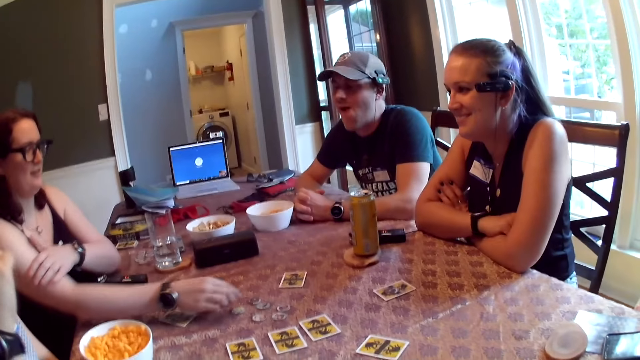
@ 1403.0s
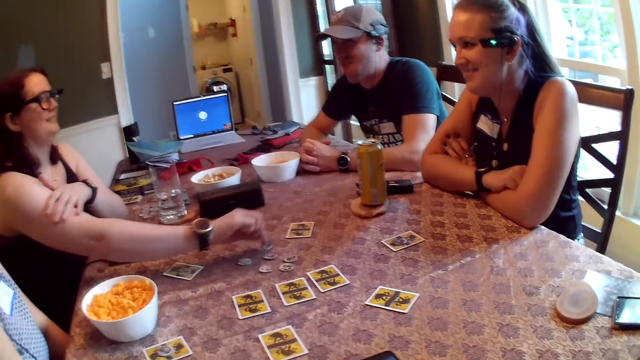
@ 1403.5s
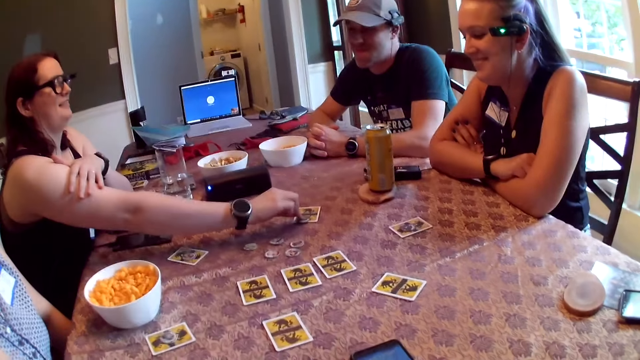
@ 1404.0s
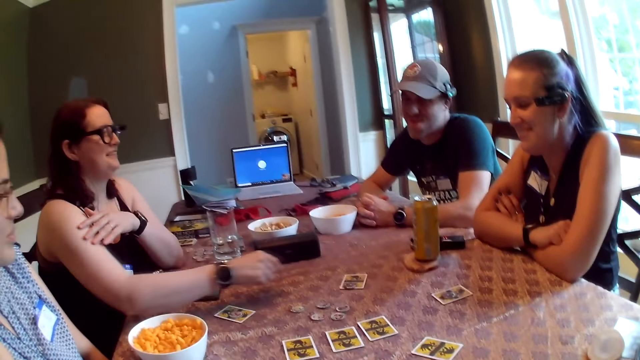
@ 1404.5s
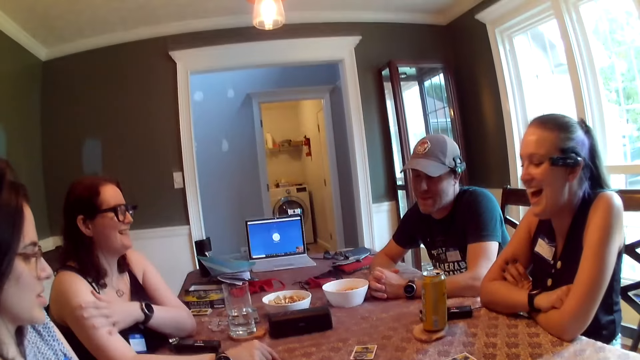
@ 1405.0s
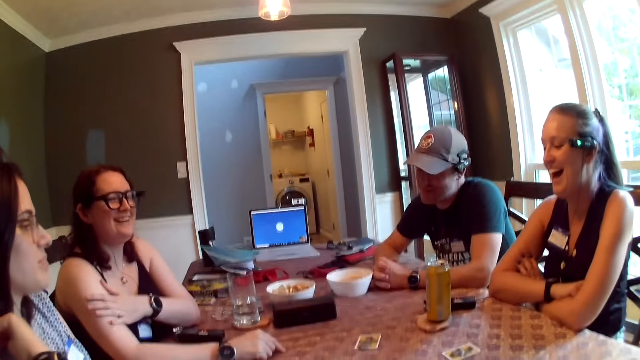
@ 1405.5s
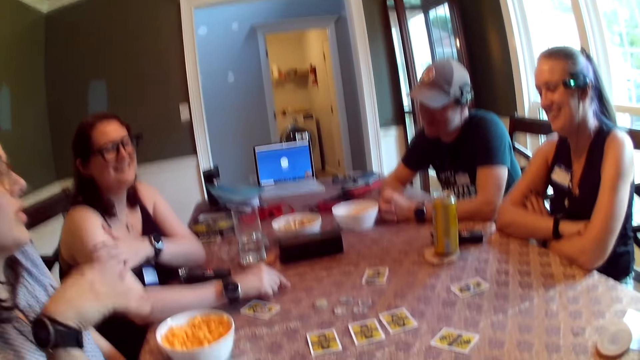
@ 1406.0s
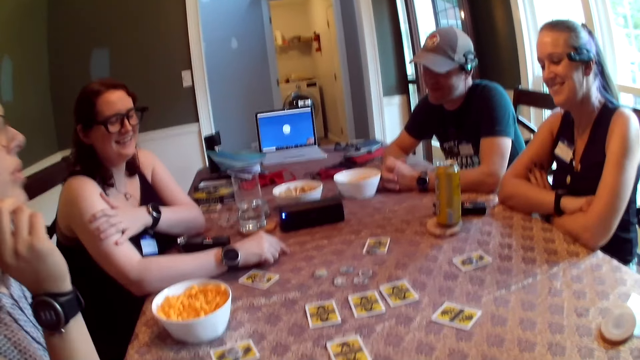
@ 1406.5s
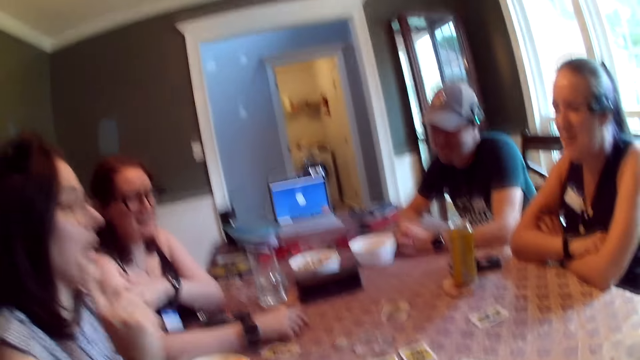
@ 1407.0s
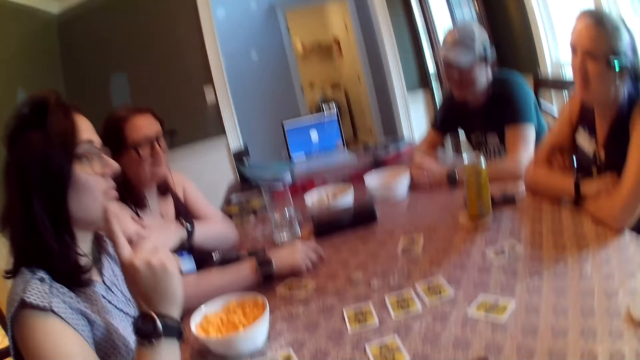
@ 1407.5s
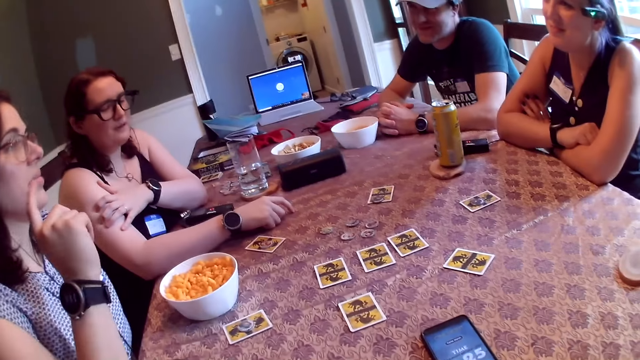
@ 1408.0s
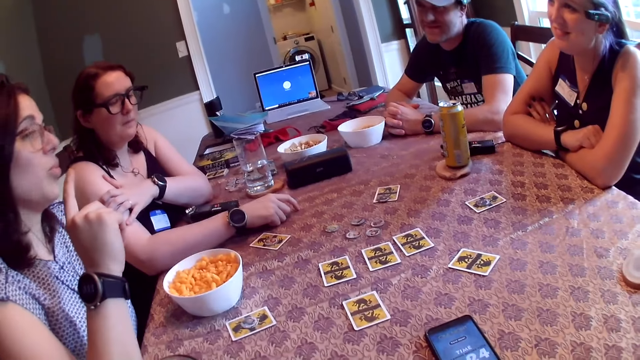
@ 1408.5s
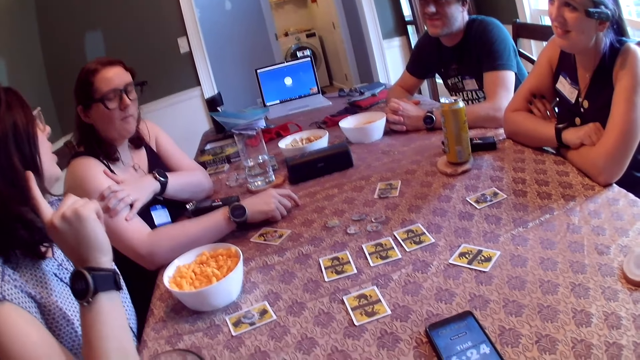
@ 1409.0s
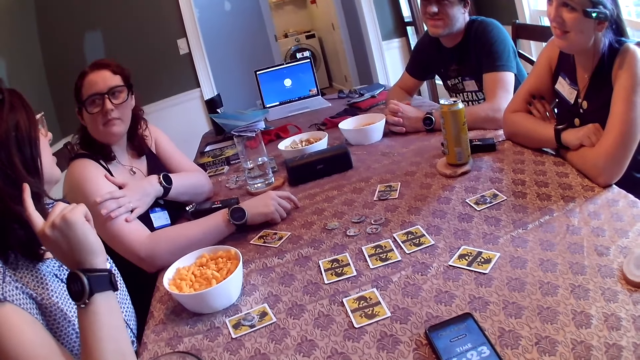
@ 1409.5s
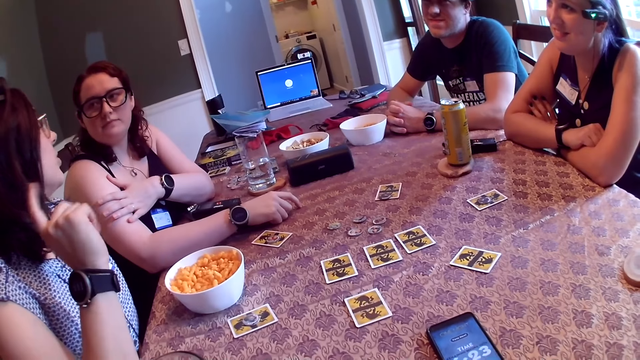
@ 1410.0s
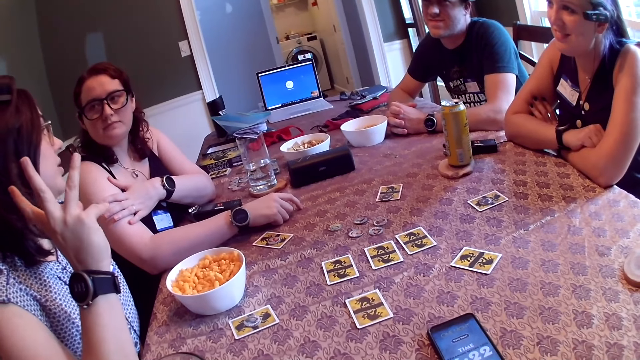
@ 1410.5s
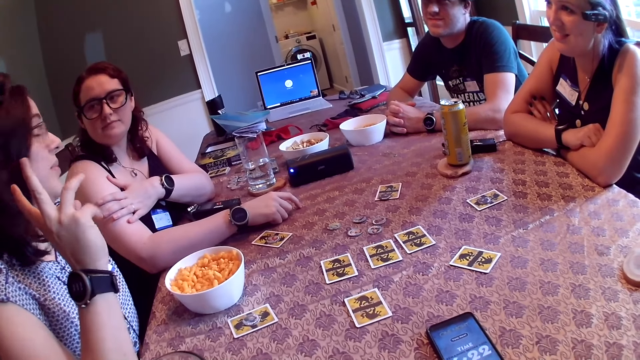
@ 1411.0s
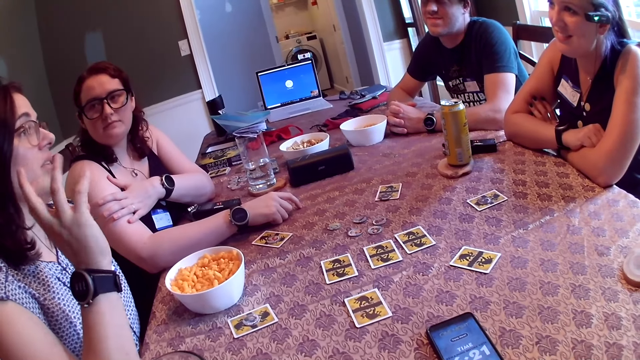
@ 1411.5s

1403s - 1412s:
A woman picks up a werewolf token from the table with her right hand. She drops the token in her right hand on a card on the table. Another woman raises her right hand.

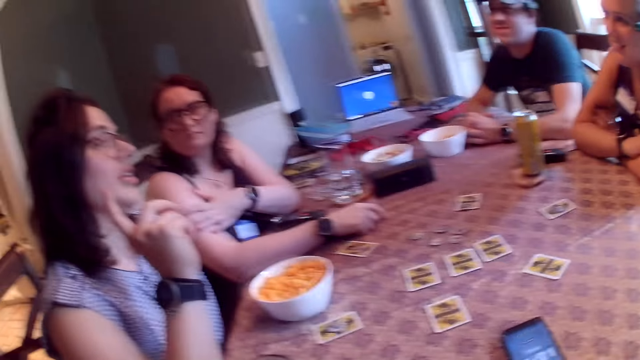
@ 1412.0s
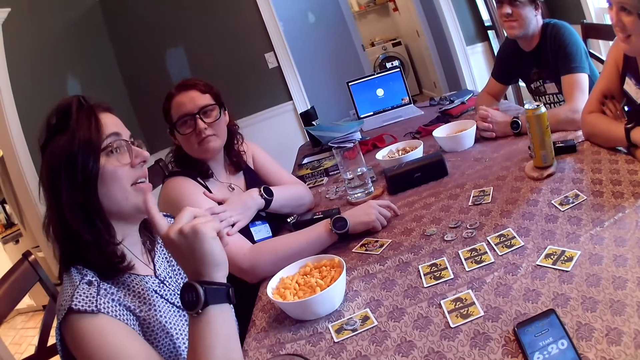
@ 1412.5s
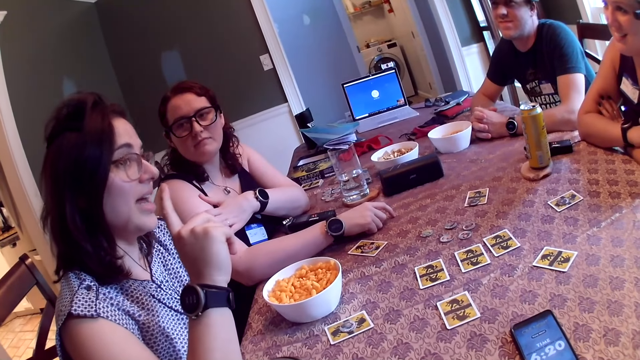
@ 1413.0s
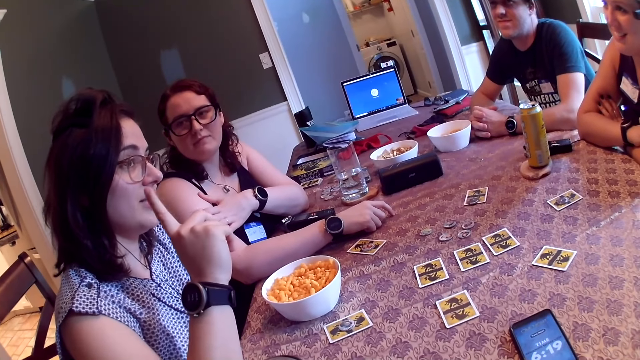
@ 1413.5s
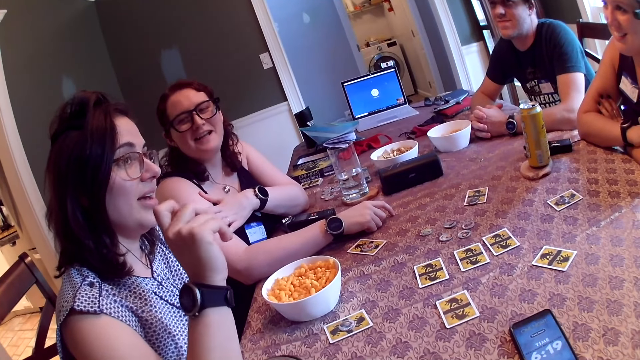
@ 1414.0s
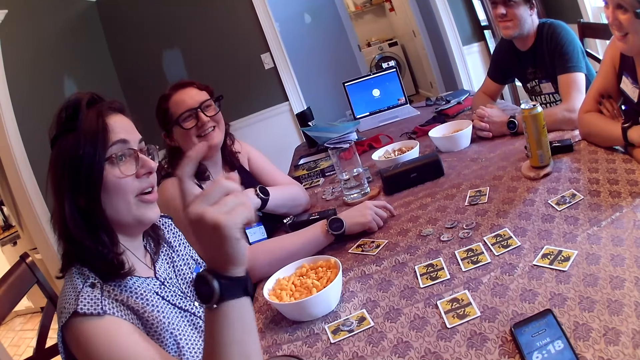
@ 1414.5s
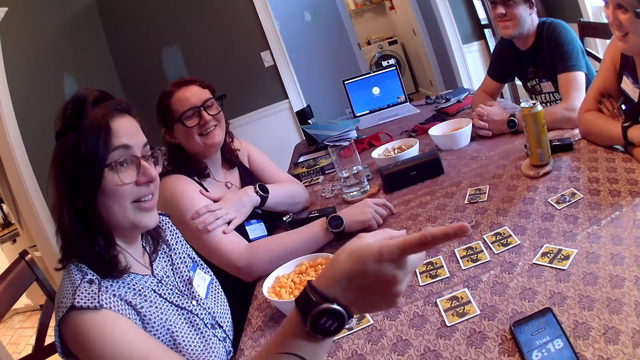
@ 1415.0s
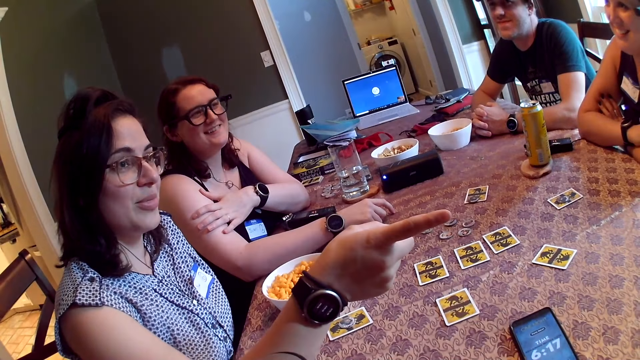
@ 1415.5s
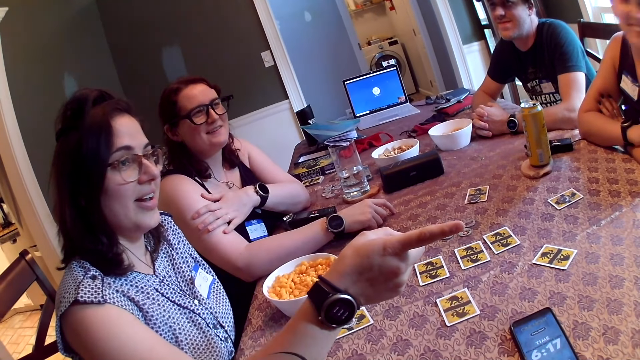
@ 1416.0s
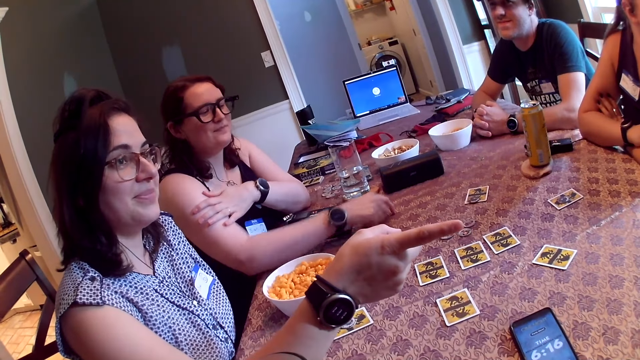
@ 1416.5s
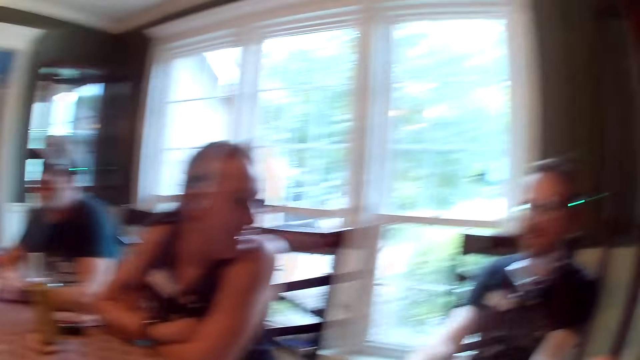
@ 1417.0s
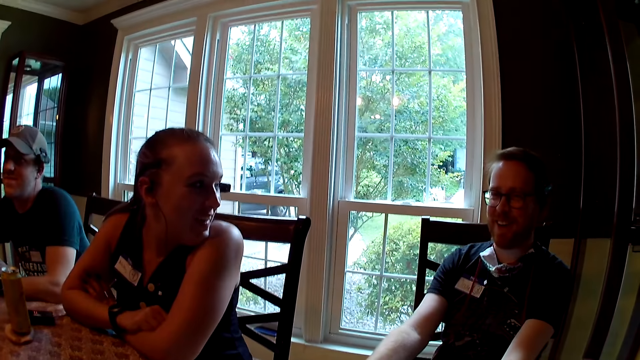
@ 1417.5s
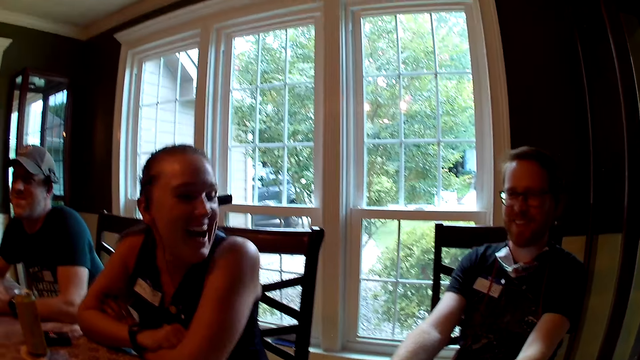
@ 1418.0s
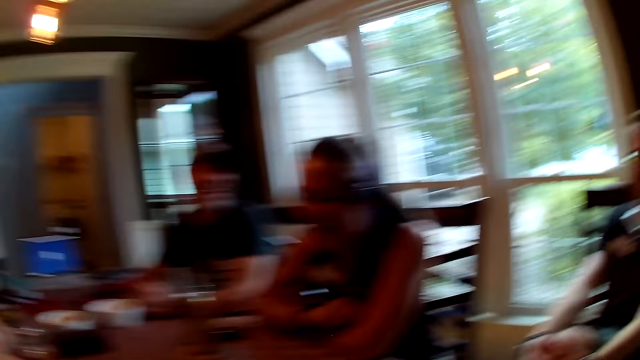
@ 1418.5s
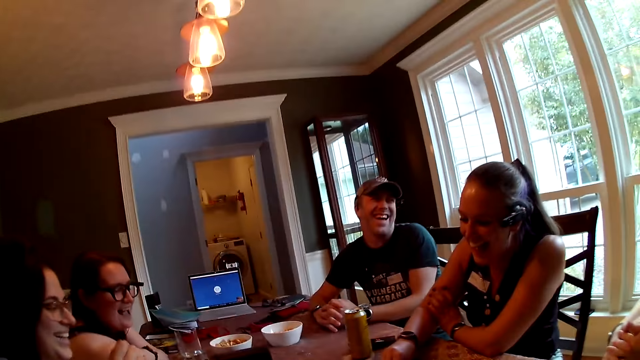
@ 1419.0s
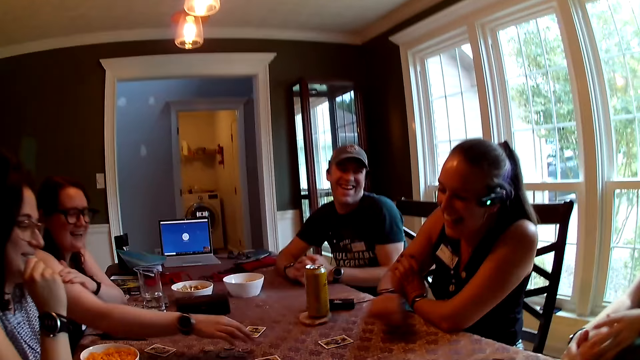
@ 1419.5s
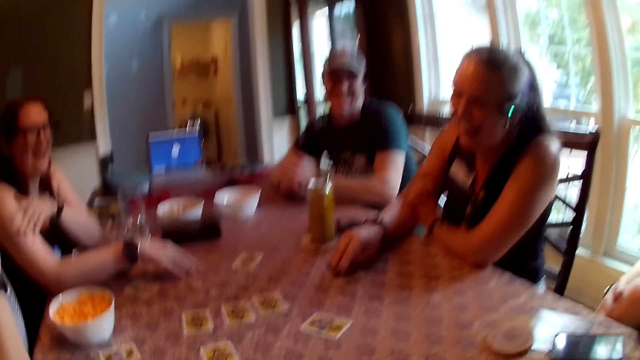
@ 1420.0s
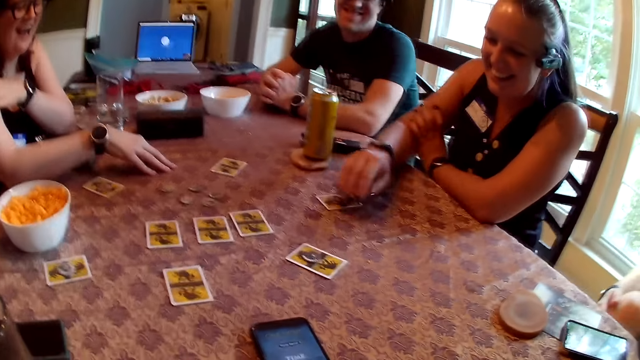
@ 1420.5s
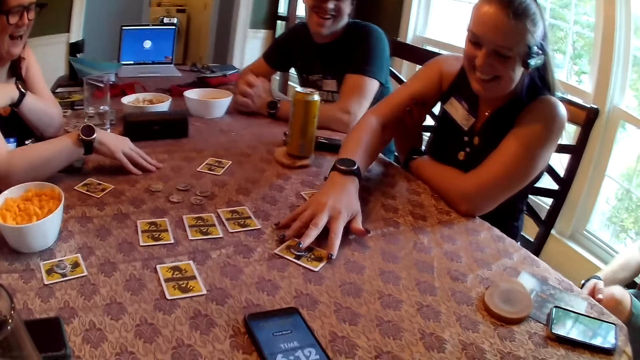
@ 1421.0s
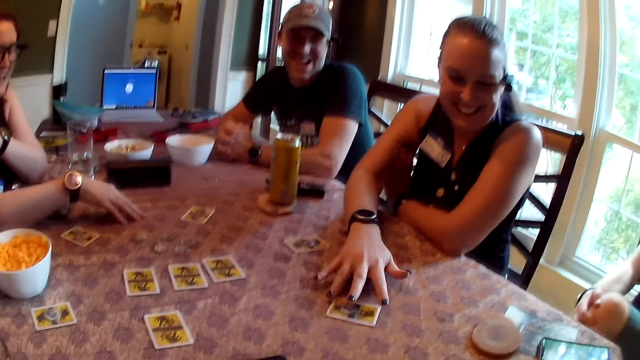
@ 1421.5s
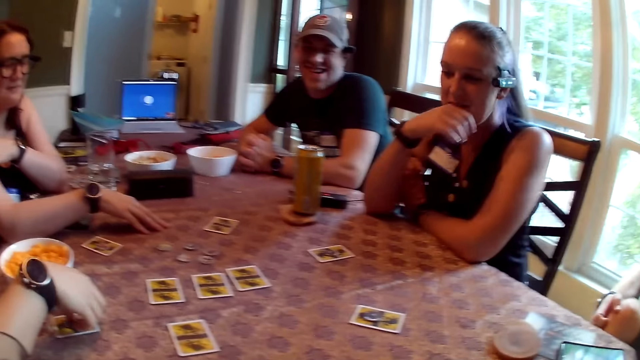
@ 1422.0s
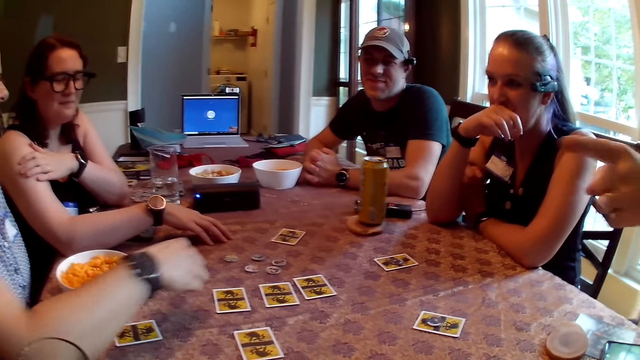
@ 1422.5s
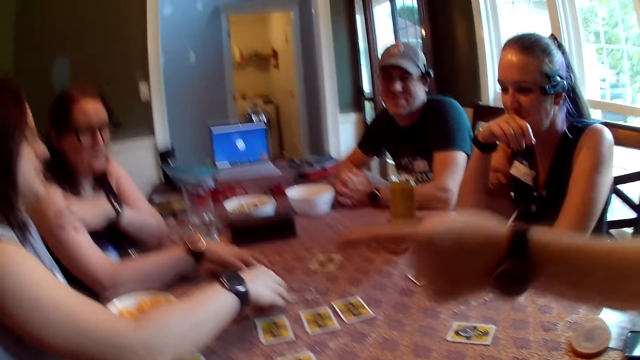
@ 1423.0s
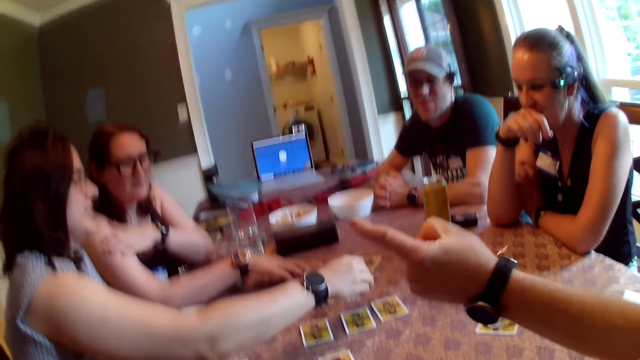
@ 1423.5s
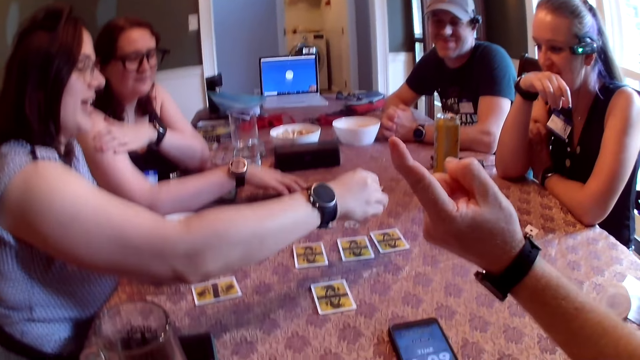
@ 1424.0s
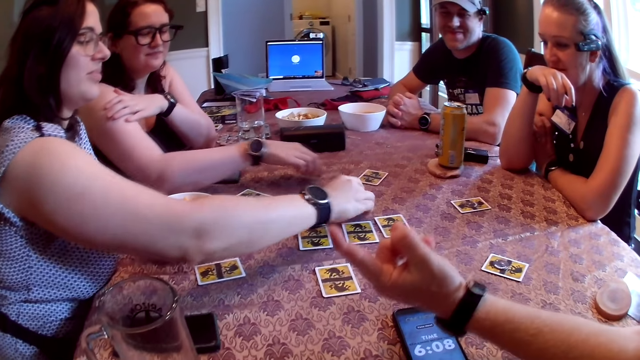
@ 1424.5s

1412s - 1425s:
A woman points her right hand at a man. The camera wearer looks around. Another woman moves the token on the table with her right hand. A third woman touches the card on the table with her right hand. She touches the werewolf token. She moves the card on the table with her right hand. The first woman picks up the werewolf token from the card on the table with her right hand. The man points at the first woman with his left hand. The first woman drops the token in her right hand on the table. She picks up the token from the table with her right hand. The second woman moves the token on the table with her right hand.
